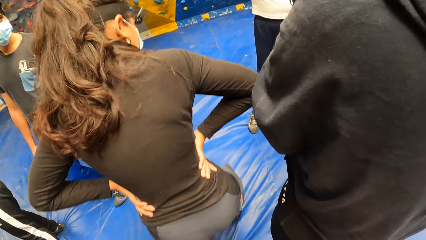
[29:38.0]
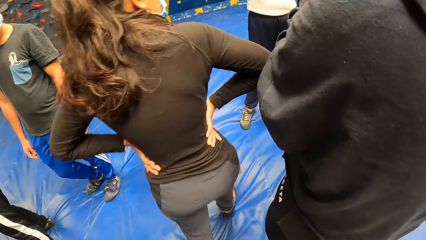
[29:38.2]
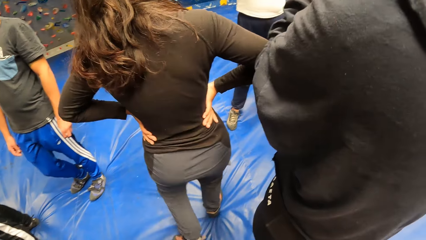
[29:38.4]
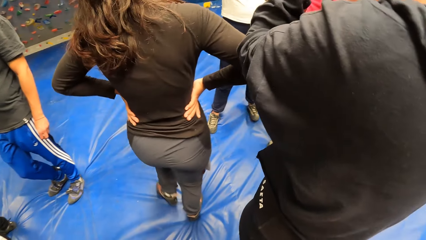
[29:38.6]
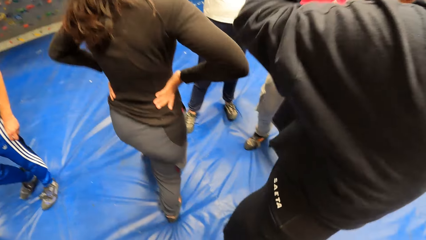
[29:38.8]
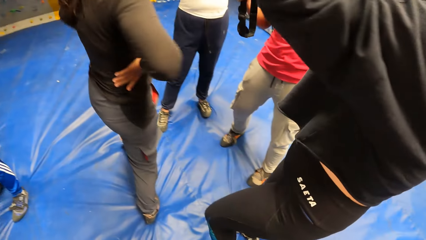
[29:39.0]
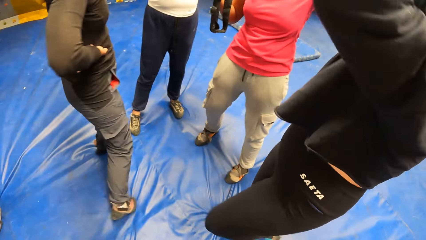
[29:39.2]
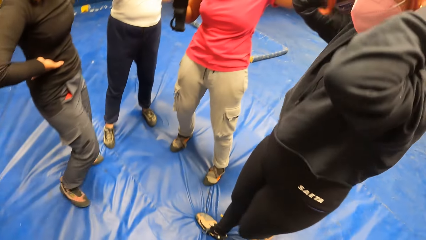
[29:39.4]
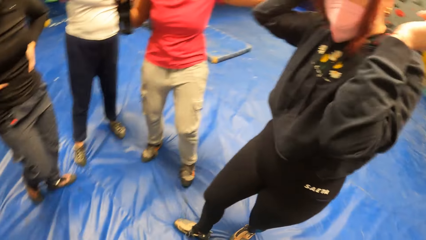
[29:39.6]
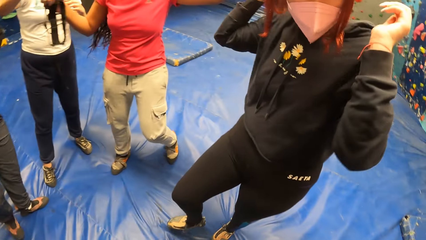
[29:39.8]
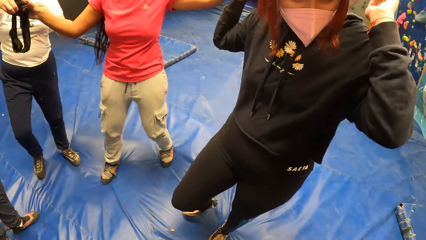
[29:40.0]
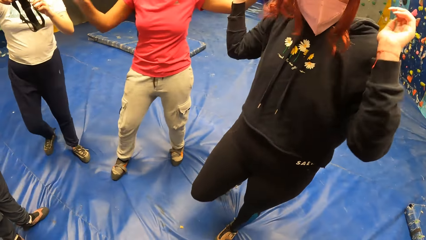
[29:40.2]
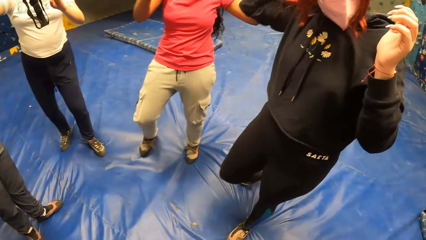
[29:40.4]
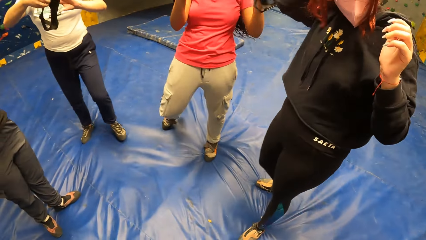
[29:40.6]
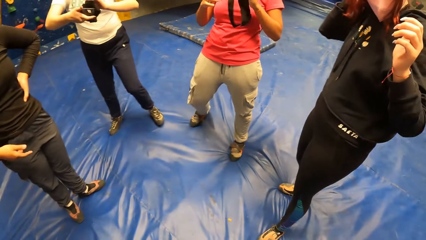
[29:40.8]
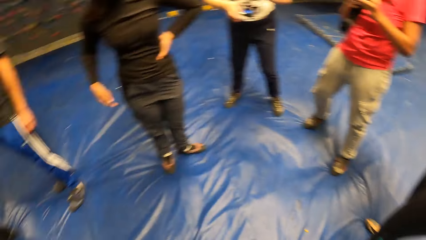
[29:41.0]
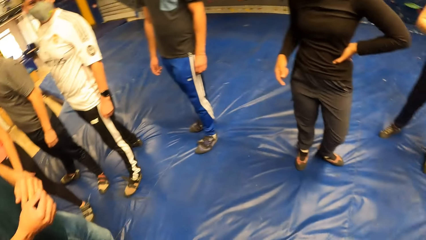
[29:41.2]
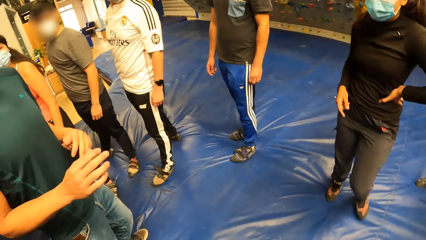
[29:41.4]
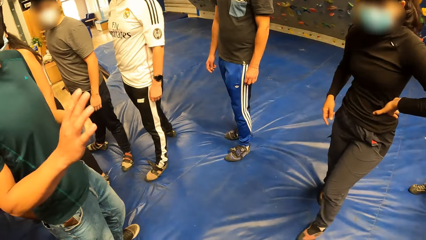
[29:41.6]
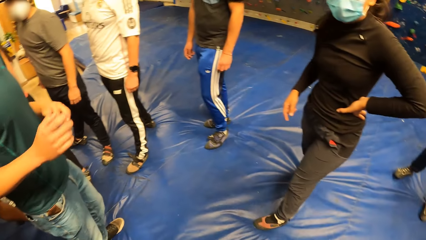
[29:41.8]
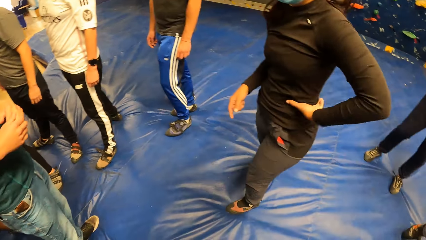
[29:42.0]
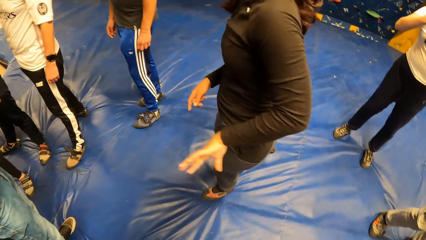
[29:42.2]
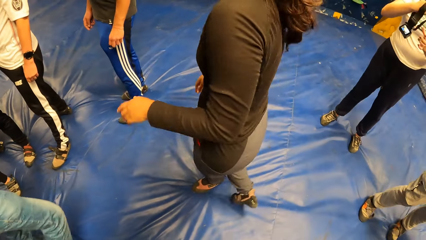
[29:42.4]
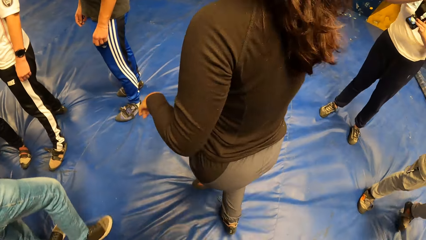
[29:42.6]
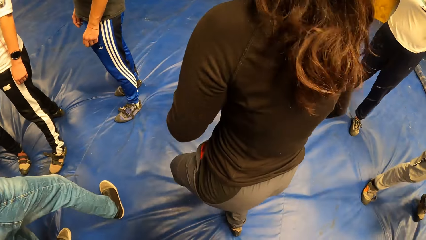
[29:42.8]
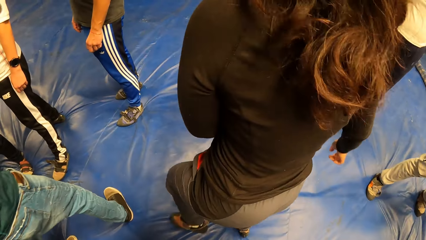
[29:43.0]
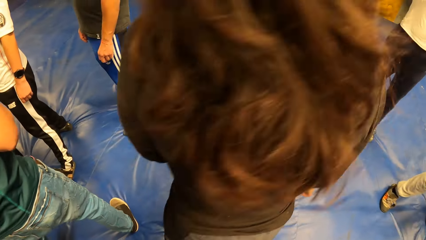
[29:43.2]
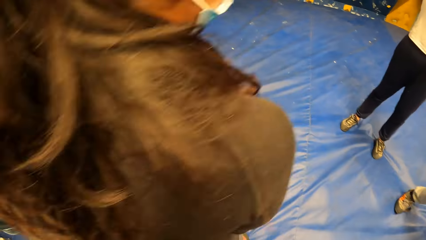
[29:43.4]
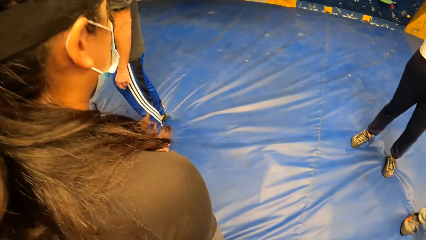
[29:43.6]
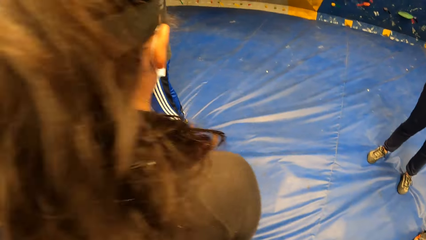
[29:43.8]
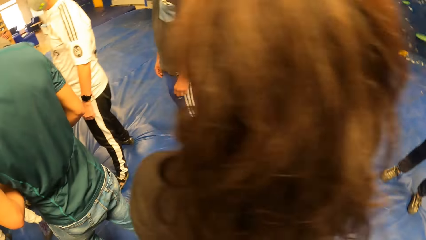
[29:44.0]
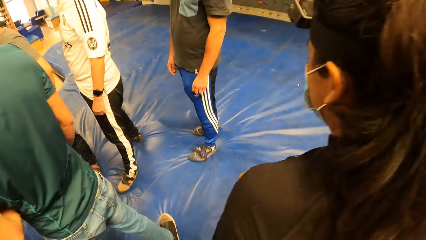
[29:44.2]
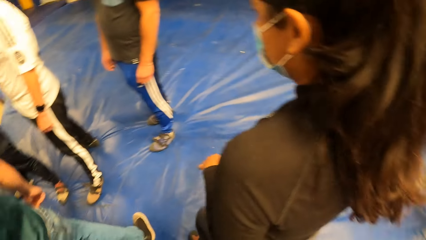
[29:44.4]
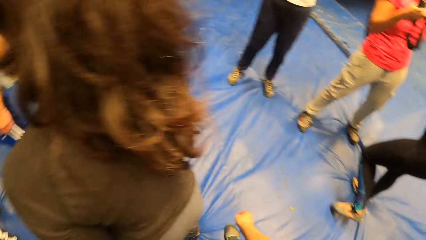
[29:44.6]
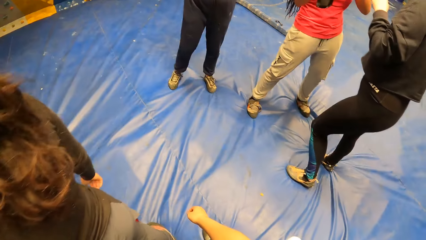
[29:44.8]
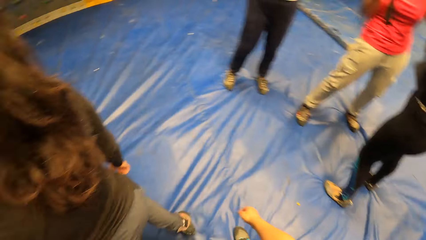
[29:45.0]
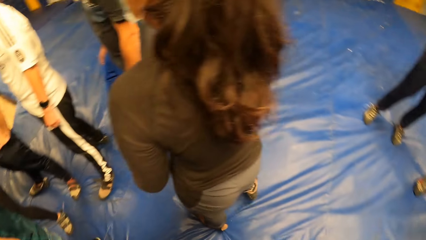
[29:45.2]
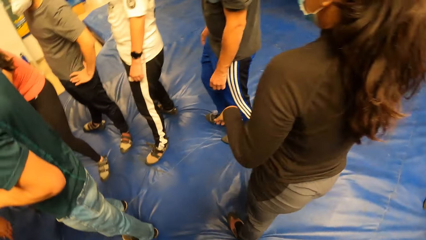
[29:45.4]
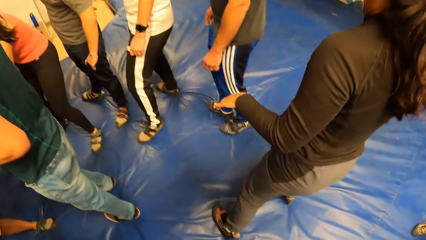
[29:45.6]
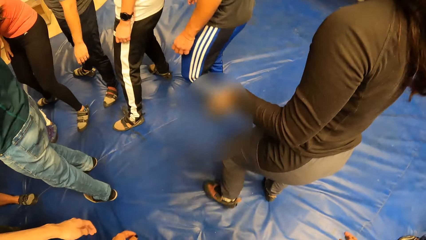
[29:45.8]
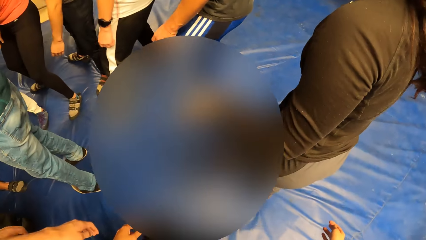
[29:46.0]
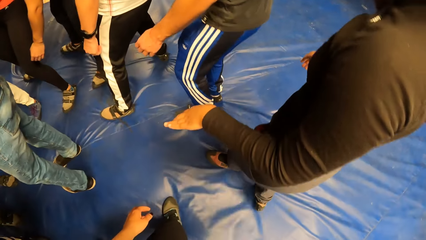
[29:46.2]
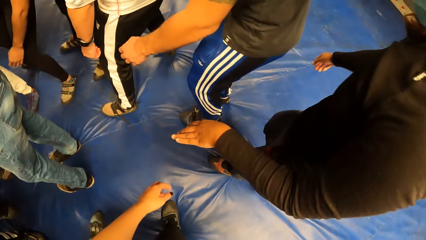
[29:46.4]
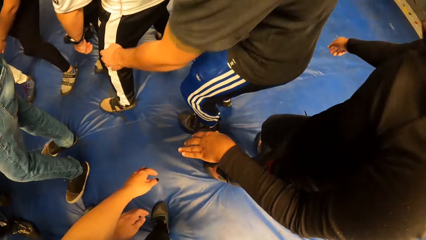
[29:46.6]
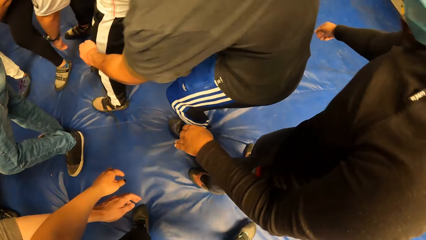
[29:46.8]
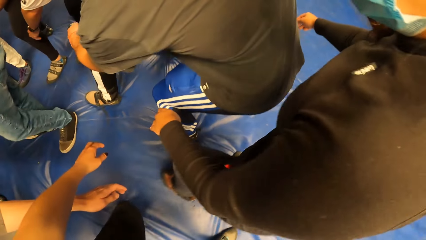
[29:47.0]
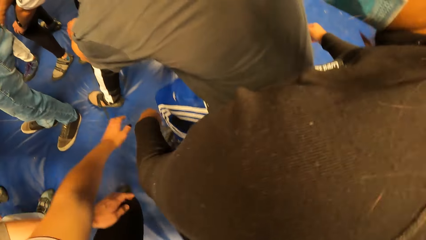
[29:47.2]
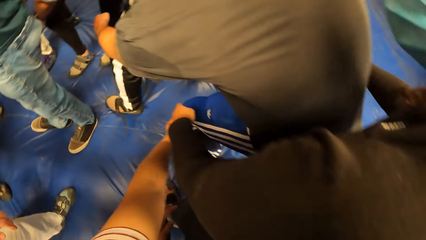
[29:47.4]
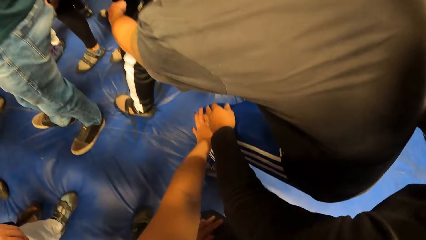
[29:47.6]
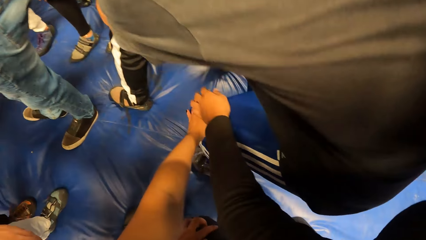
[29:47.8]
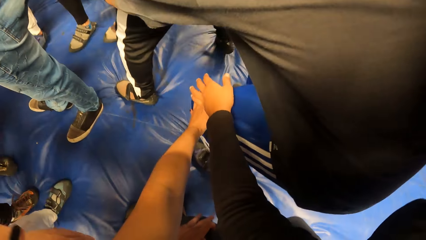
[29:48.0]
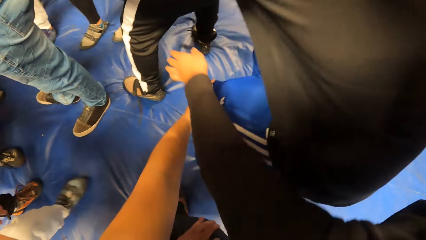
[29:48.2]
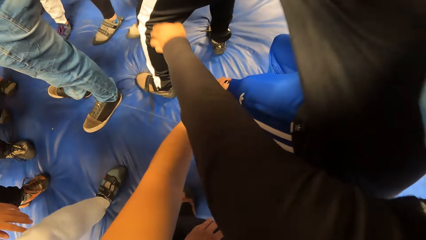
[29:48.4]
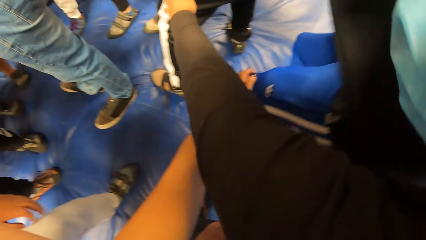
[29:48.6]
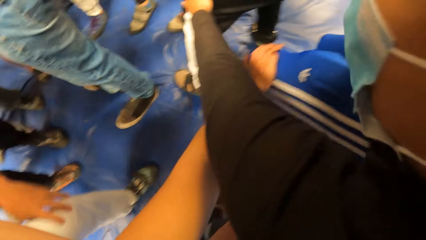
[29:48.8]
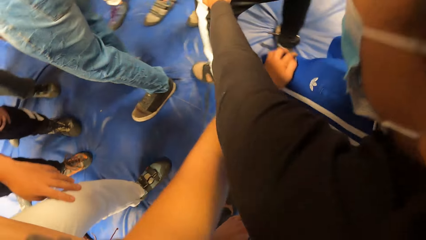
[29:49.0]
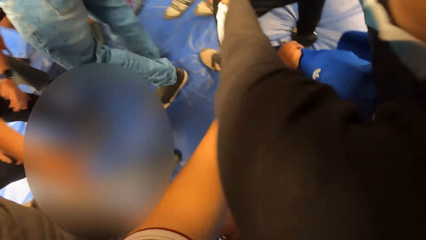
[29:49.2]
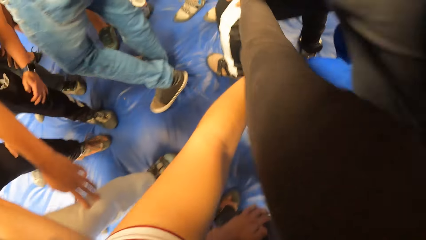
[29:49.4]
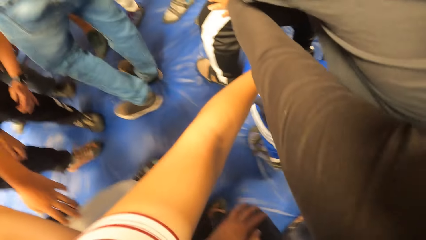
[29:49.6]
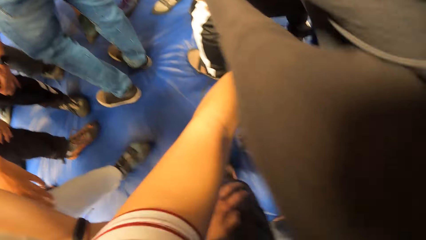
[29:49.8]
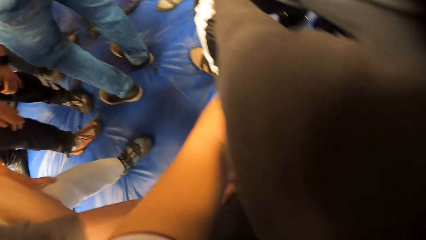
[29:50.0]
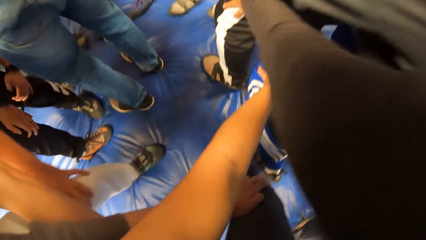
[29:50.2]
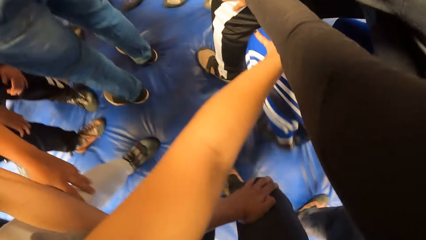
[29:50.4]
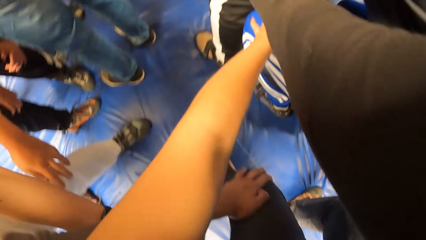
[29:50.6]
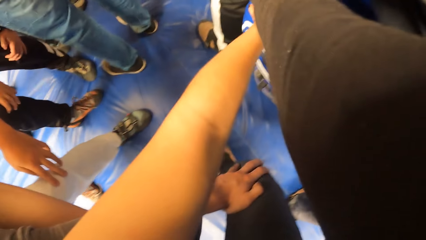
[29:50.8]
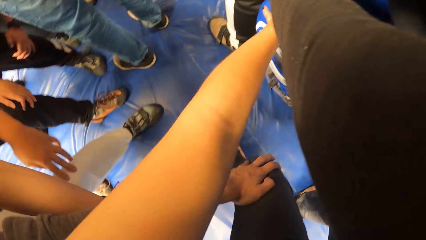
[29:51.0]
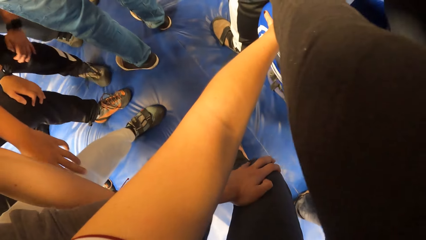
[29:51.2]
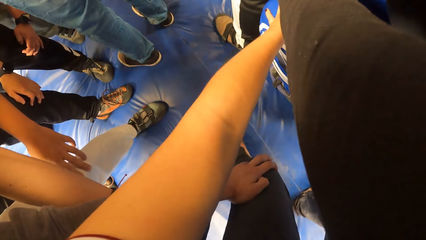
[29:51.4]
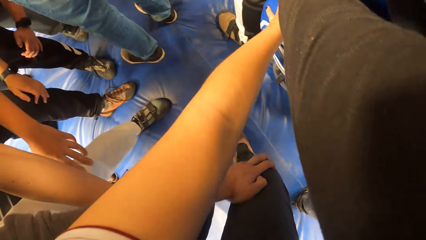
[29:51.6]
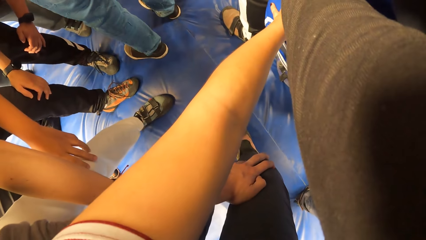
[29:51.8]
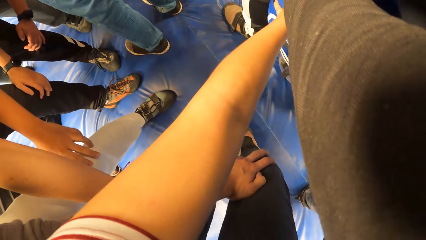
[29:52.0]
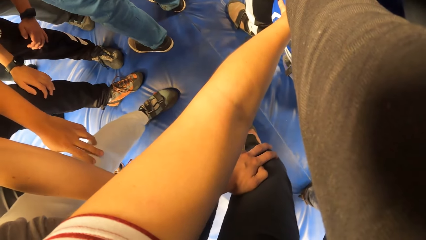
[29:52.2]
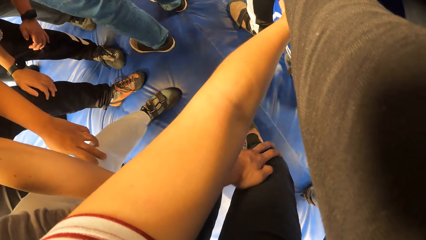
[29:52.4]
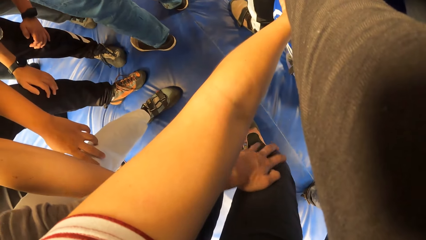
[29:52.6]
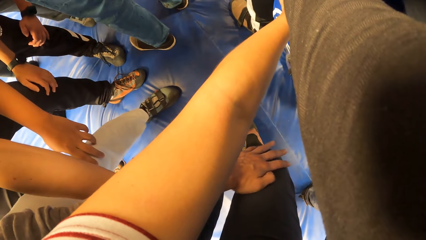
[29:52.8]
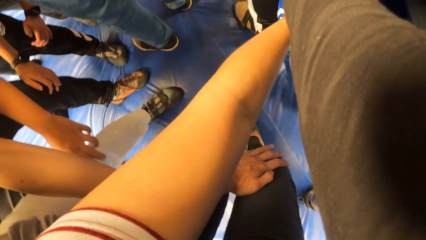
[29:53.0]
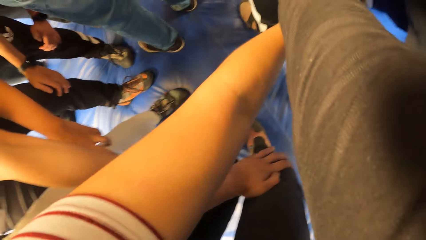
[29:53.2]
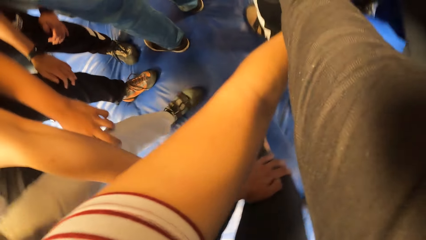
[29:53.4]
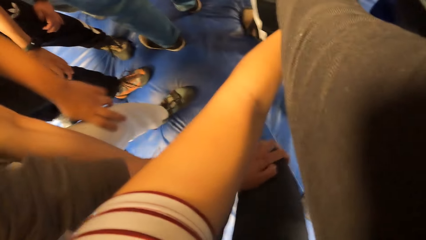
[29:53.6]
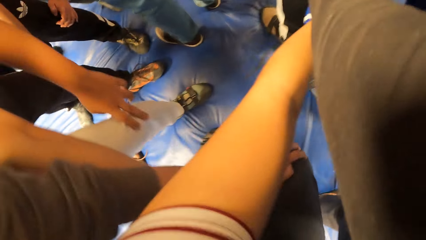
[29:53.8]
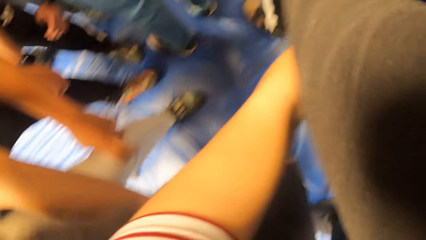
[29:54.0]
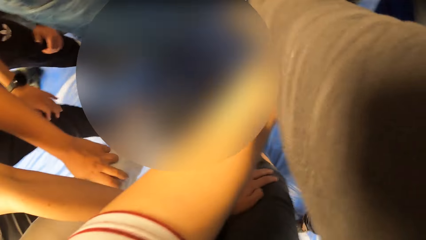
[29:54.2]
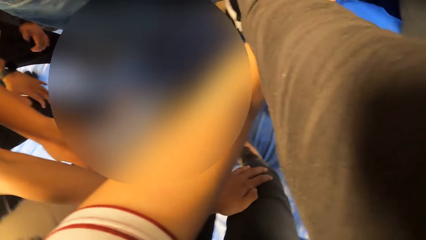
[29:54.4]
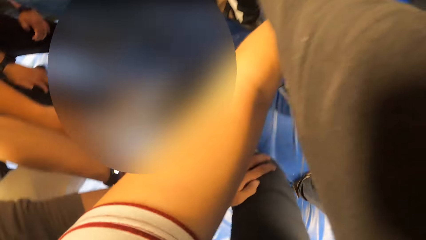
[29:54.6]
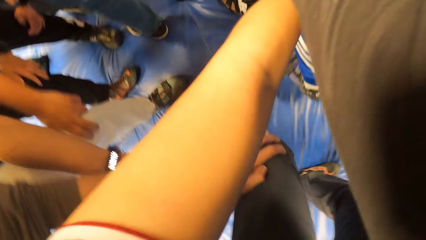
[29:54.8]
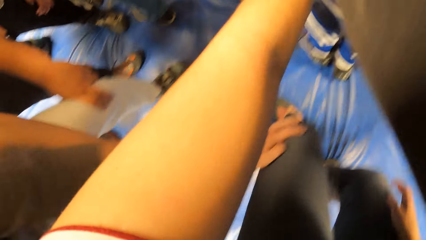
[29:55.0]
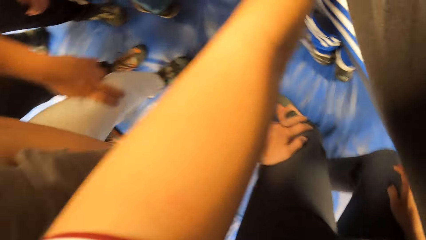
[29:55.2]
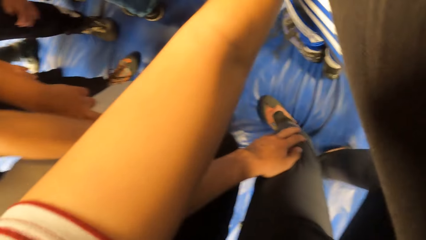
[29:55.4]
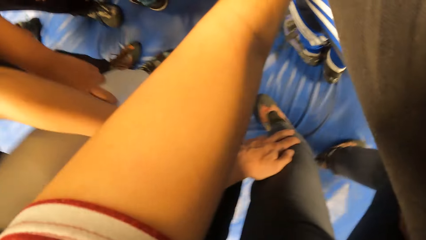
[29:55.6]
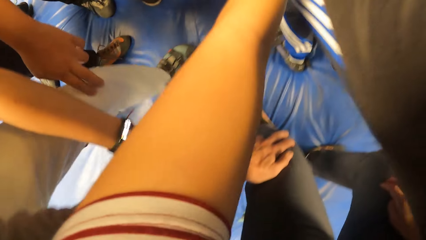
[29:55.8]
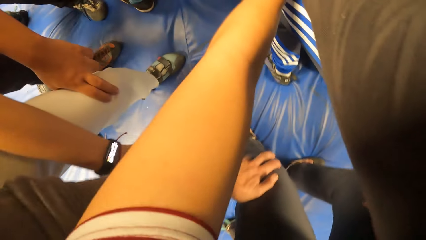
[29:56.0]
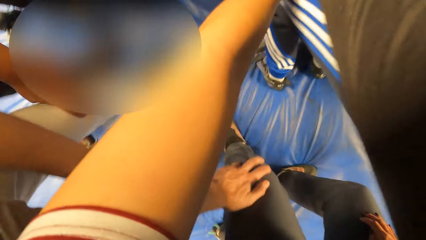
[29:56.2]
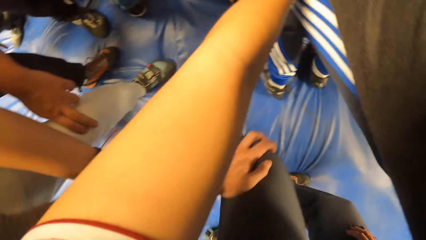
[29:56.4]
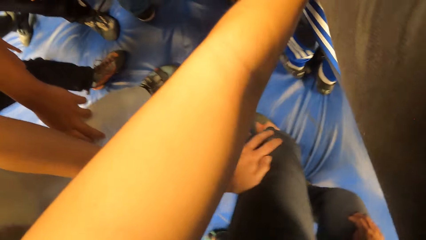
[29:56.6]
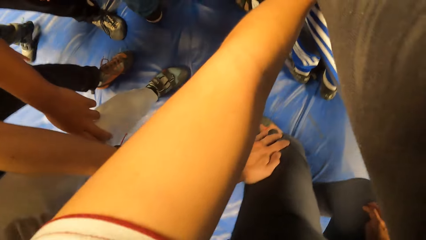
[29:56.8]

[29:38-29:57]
A woman walks forward. A man gestures at the camera wearer. Another woman steps into the centre of the circle of people. The first woman moves backwards. The camera wearer looks around the room. The other woman joins the circle of people. The camera wearer joins the circle of people and holds the knee of another man with her left hand. The trainer trains the camera wearer with the circle of people. The first woman holds a person's knees. The trainer trains the camera wearer with the circle of people again.
